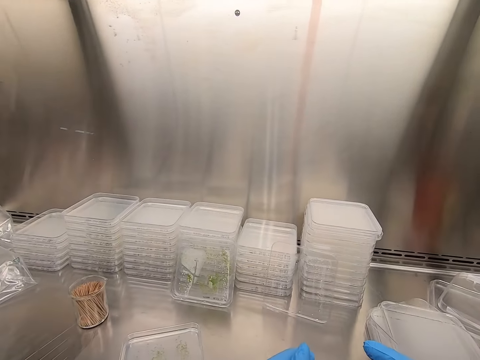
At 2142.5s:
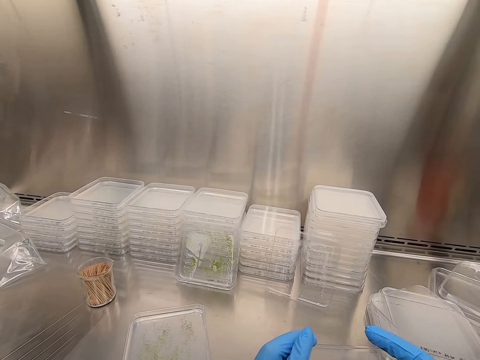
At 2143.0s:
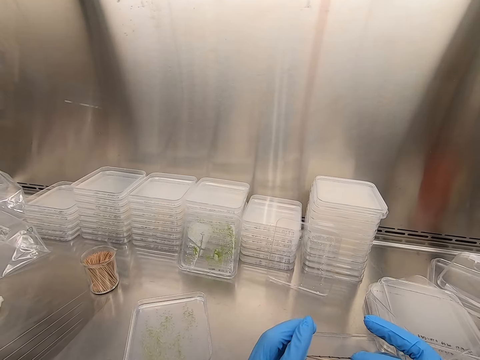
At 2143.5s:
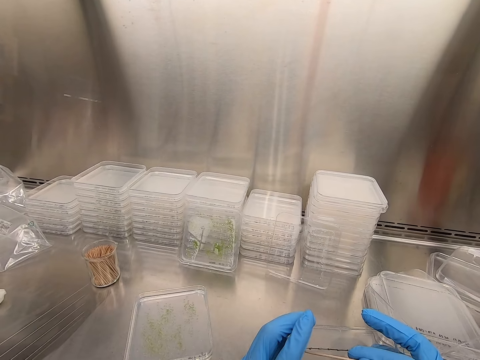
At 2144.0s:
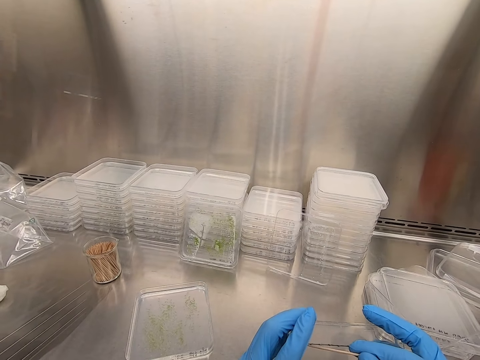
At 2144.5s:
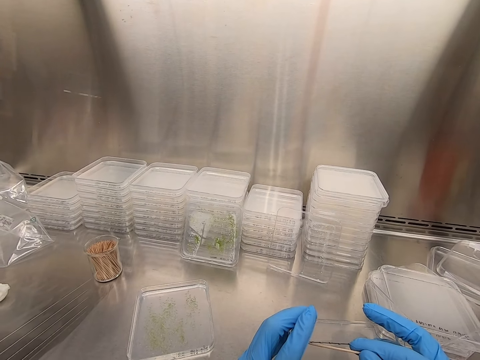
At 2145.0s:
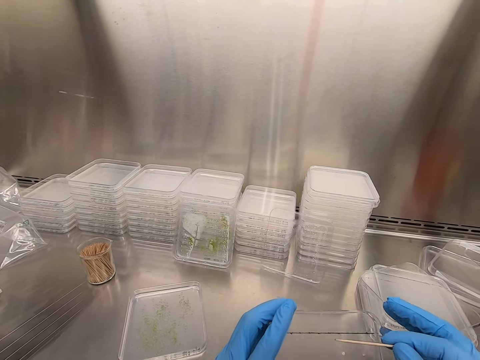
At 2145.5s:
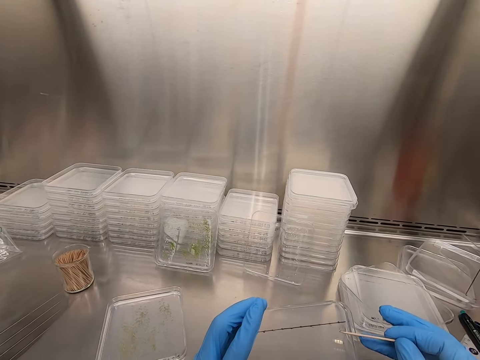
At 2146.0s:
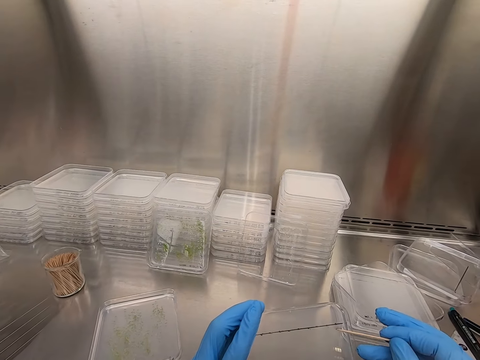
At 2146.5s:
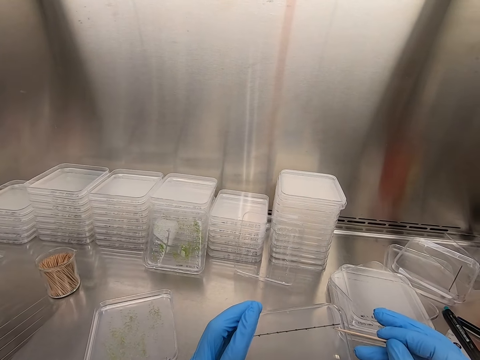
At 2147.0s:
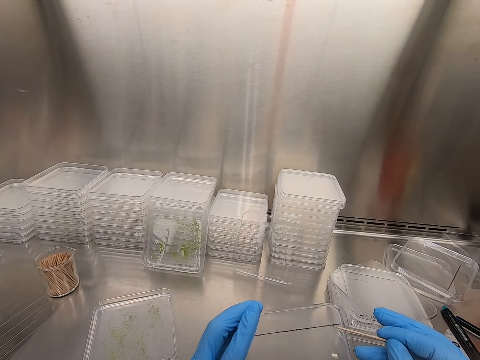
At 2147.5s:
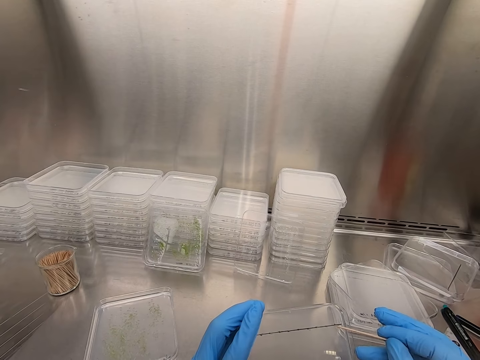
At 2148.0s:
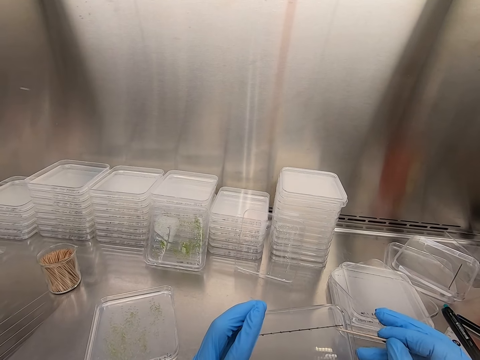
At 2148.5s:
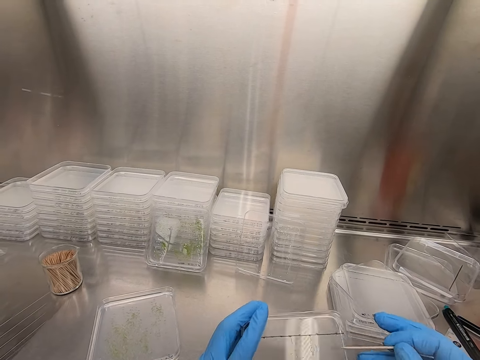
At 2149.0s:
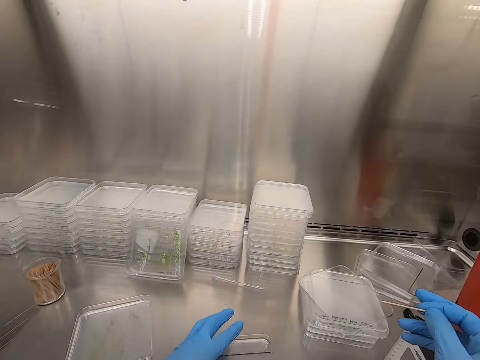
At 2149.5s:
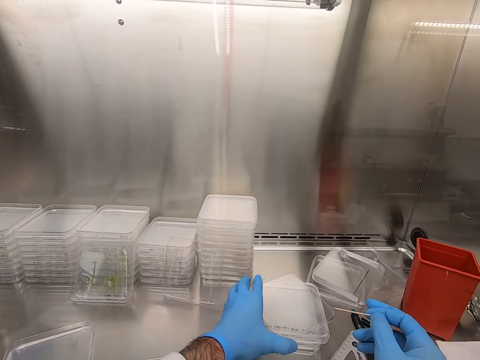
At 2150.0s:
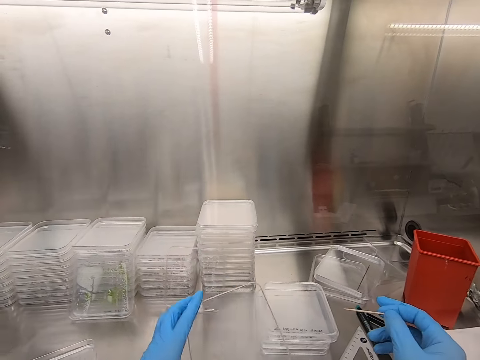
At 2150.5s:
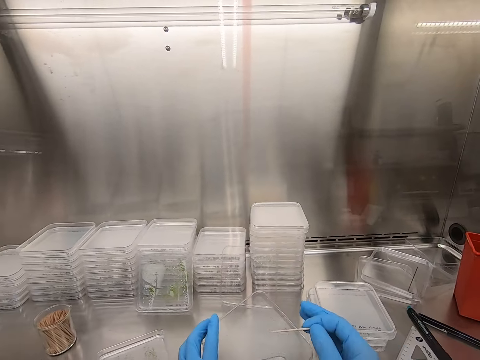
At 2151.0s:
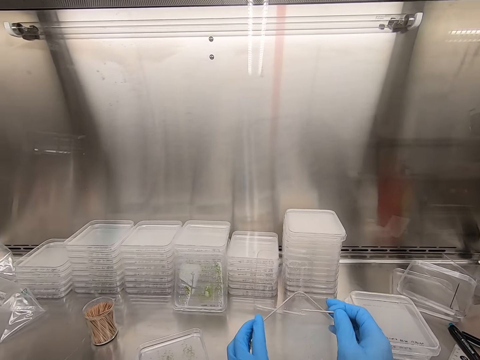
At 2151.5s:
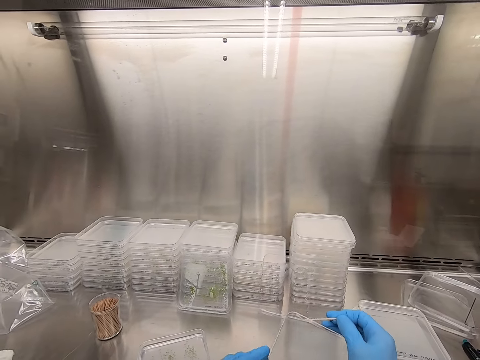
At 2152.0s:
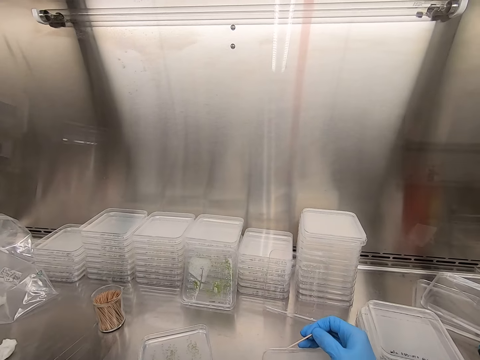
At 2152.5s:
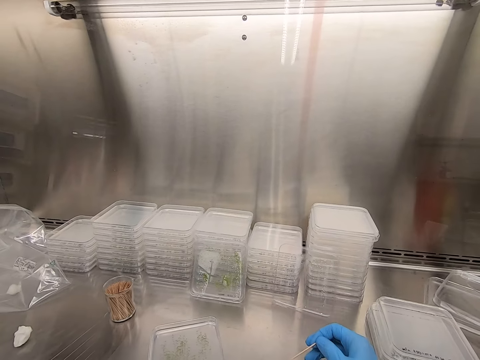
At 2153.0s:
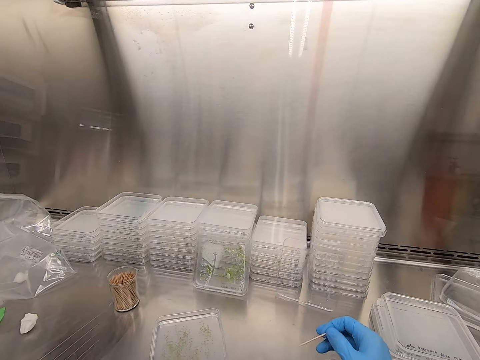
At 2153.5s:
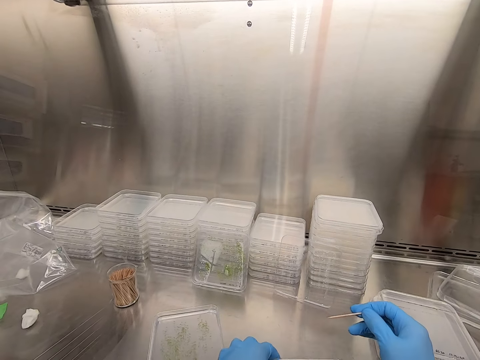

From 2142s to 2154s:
The camera wearer picks up an acrylic sheet.

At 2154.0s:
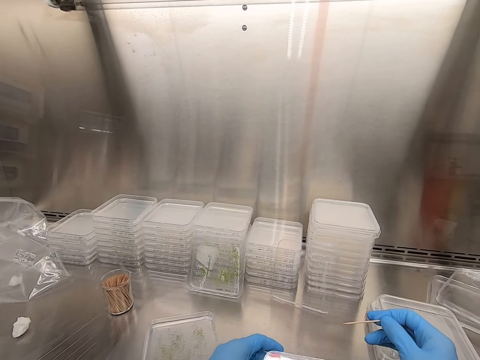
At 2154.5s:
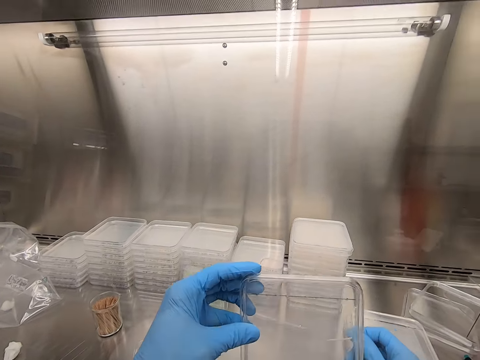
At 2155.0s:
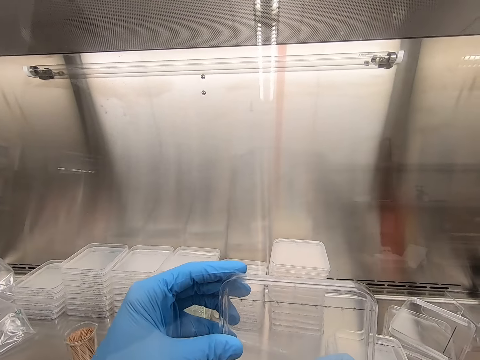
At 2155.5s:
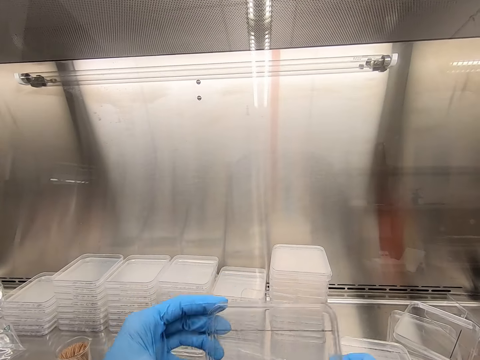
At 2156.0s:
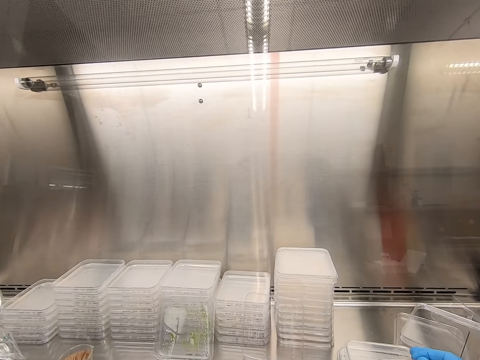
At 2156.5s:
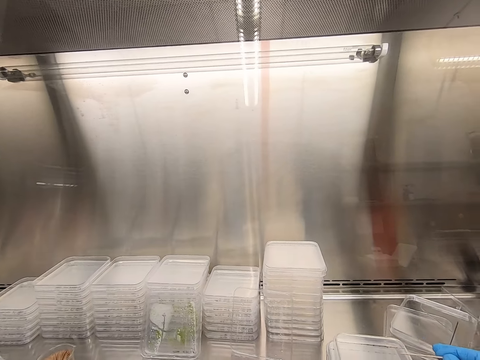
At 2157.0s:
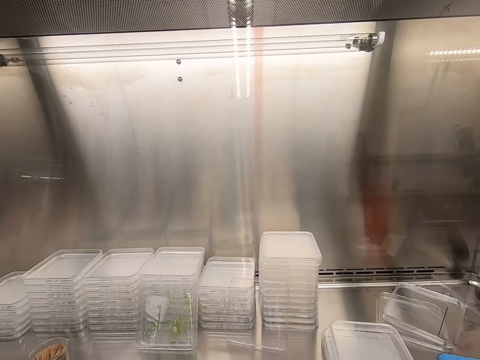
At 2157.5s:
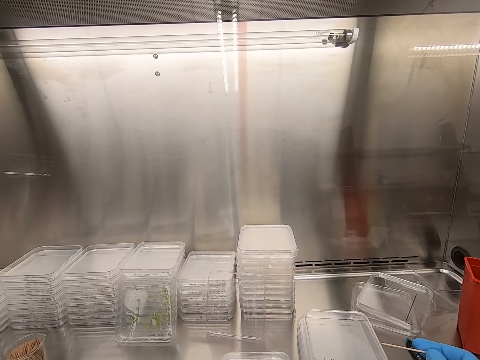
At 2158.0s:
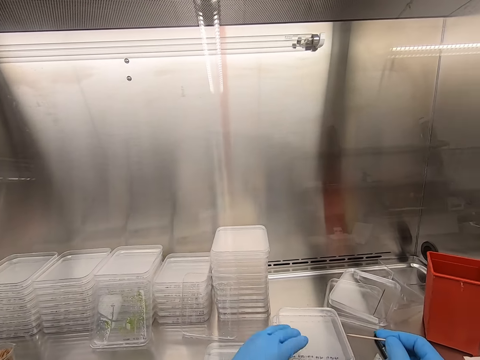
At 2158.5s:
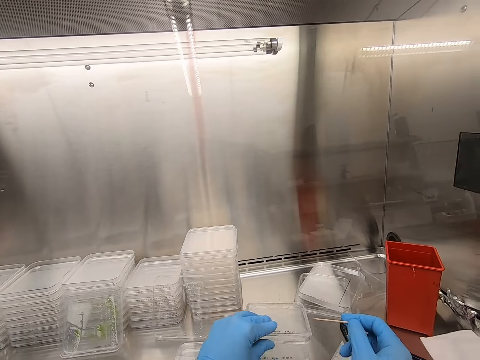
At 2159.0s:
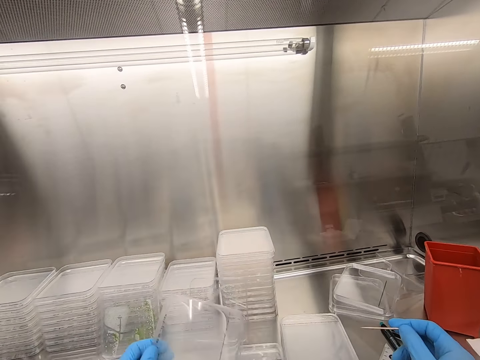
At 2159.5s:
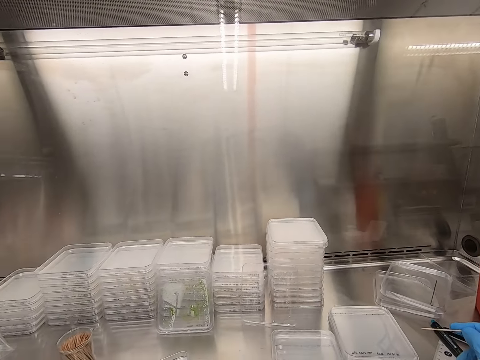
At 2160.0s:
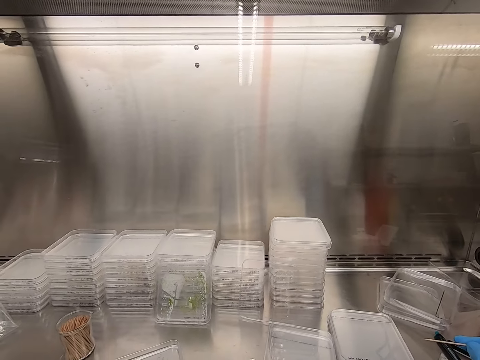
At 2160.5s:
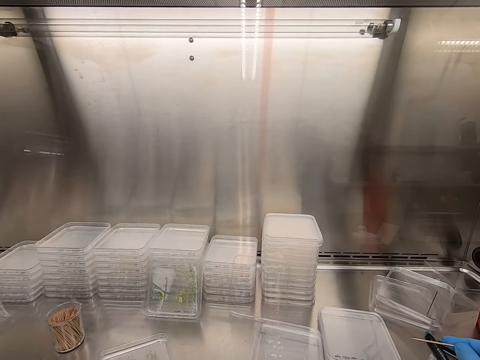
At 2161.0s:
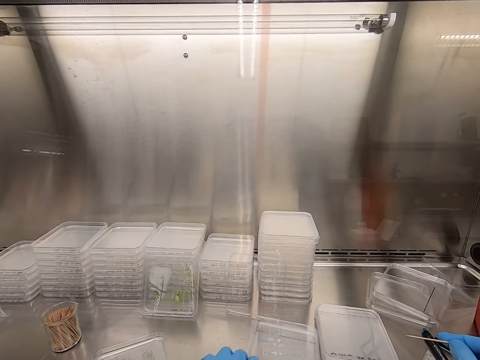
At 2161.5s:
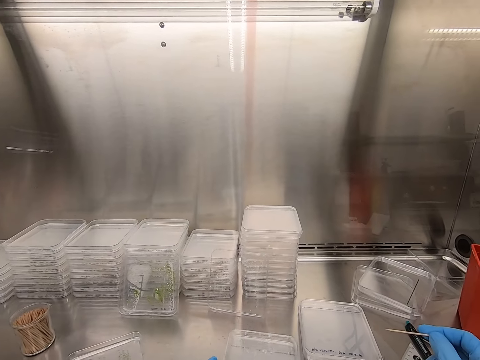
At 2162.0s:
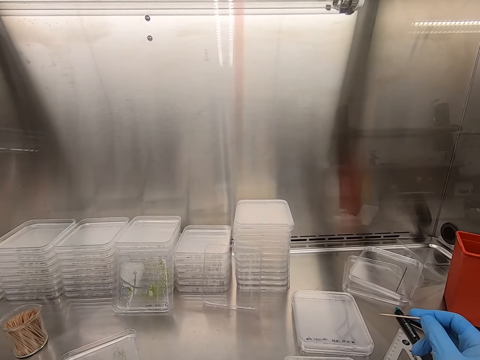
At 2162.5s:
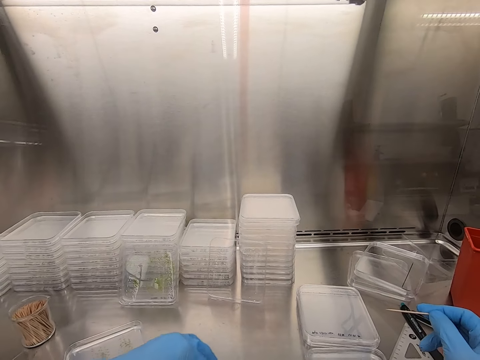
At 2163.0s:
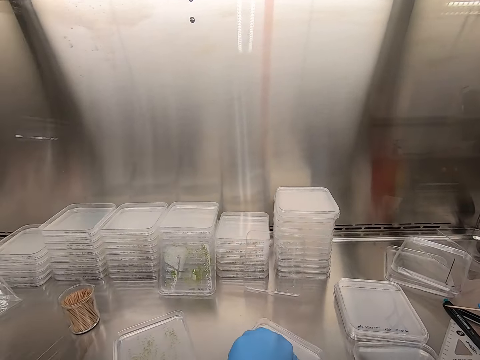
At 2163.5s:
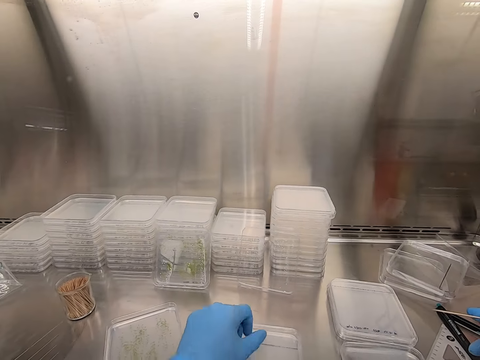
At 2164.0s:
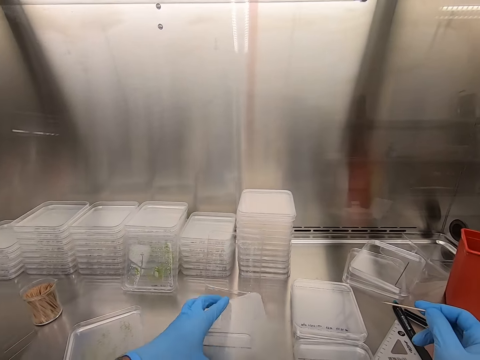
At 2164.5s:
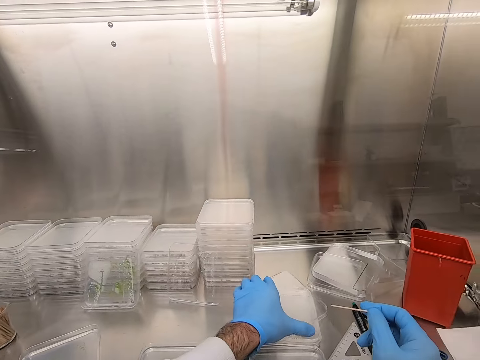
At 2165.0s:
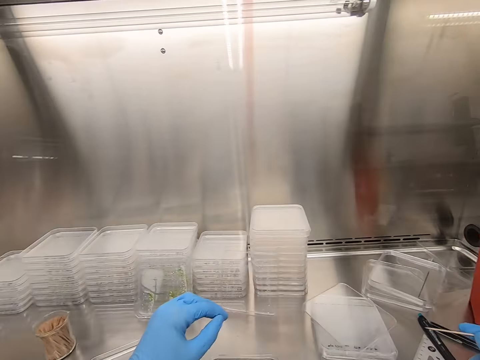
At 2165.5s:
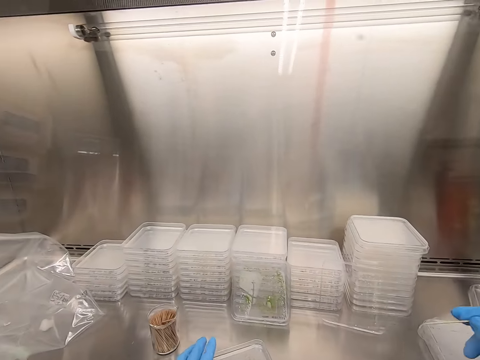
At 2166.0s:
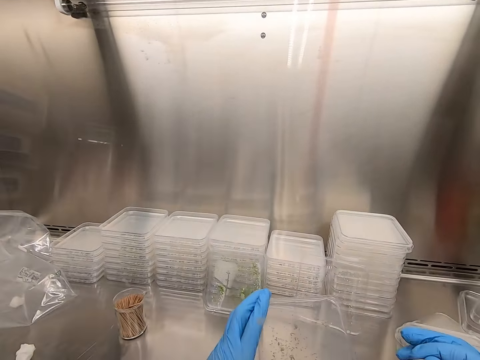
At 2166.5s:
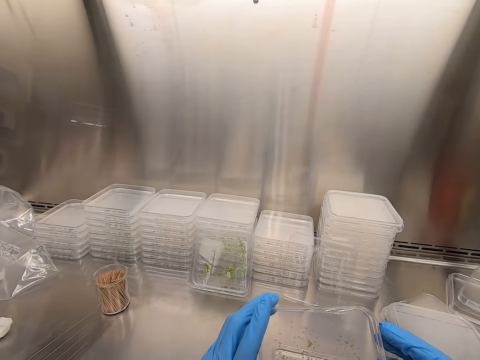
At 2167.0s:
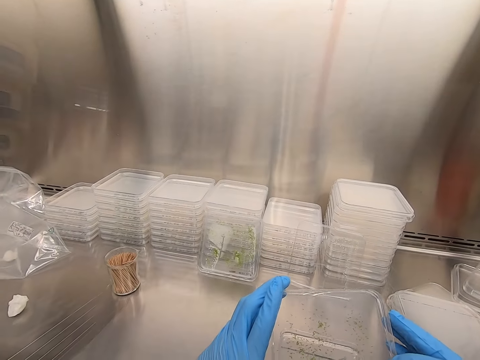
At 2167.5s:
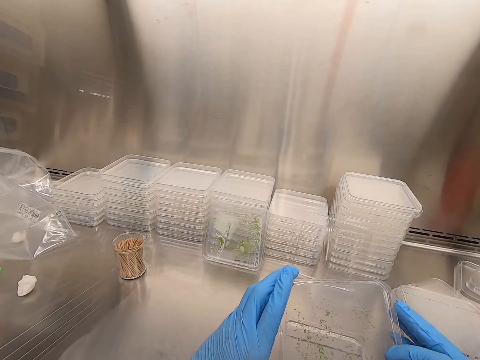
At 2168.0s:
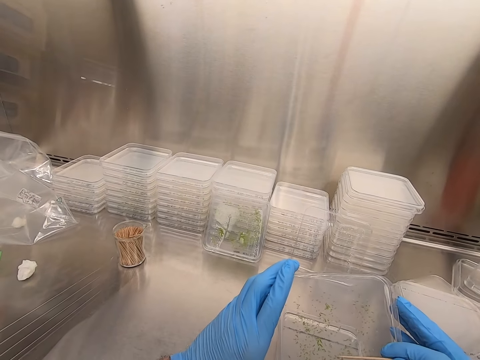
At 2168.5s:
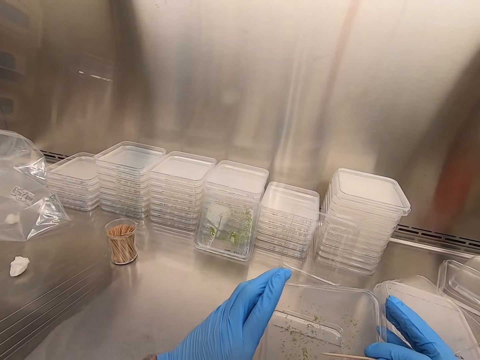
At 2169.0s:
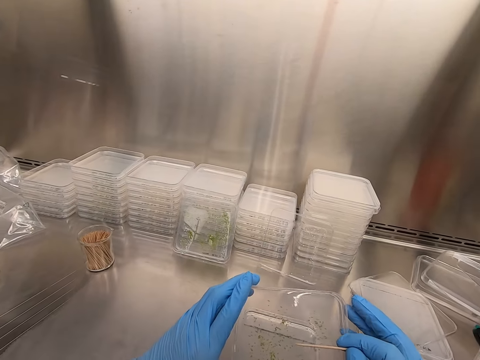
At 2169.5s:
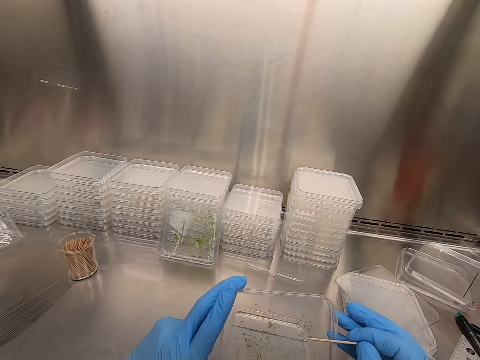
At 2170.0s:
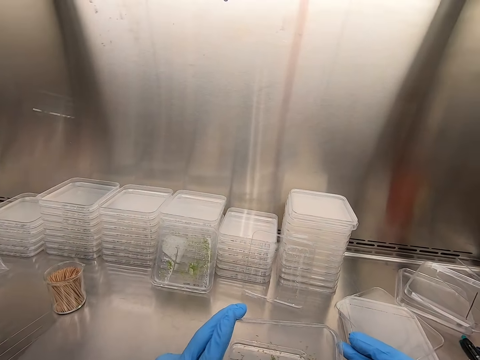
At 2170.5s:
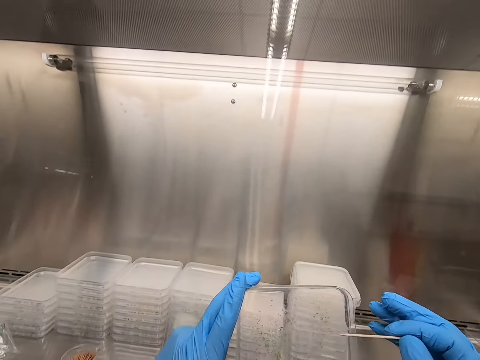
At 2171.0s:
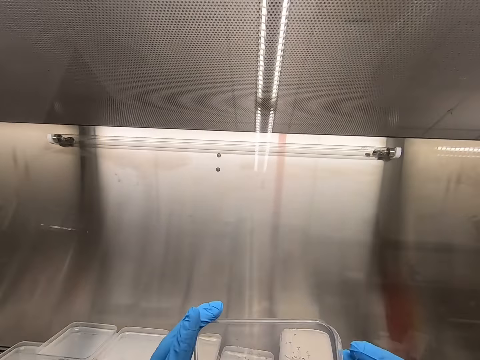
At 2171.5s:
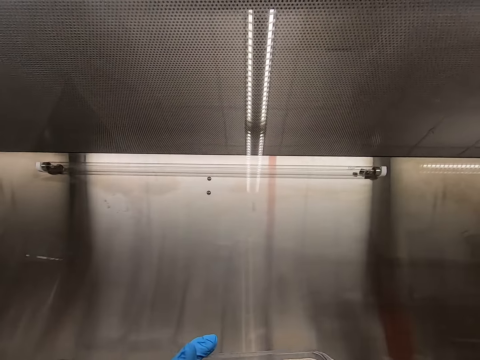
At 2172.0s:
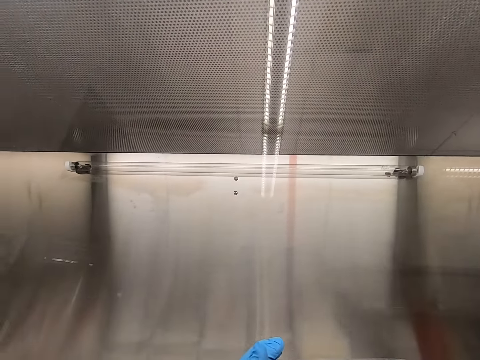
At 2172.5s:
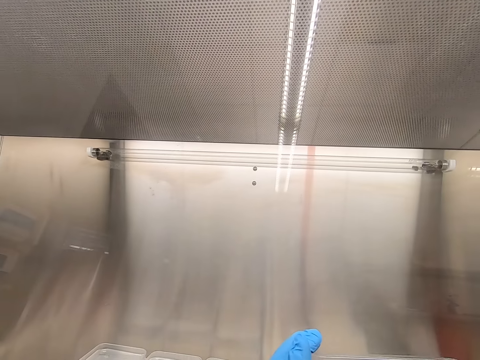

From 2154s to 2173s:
The camera wearer picks particles from an acrylic sheet. They pick up the acrylic sheet. They pick particles from the acrylic sheet.
